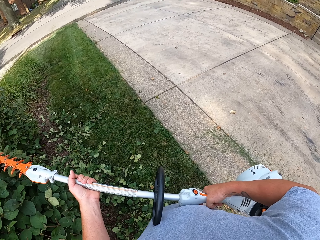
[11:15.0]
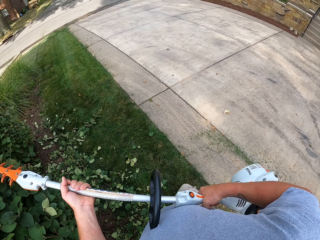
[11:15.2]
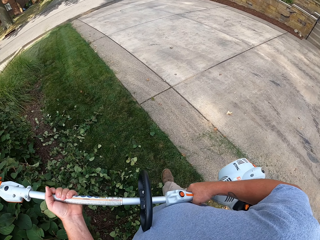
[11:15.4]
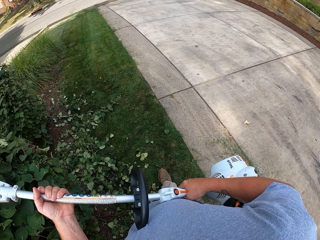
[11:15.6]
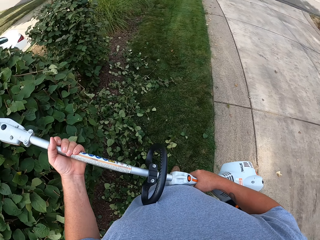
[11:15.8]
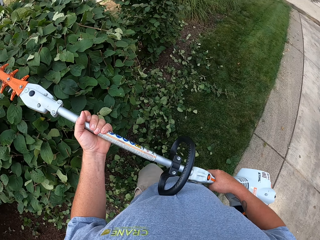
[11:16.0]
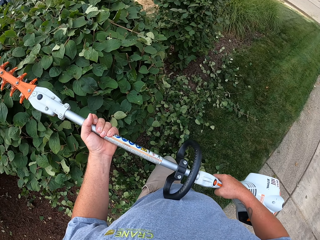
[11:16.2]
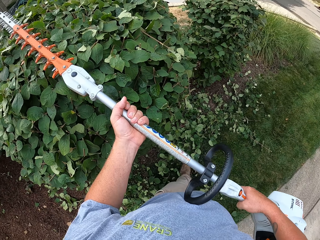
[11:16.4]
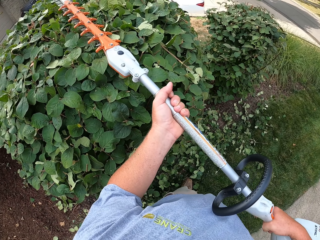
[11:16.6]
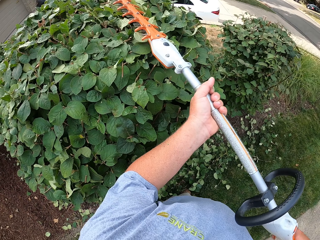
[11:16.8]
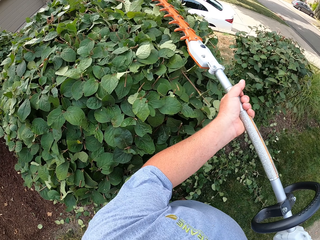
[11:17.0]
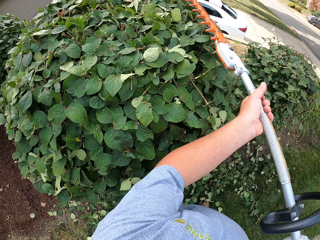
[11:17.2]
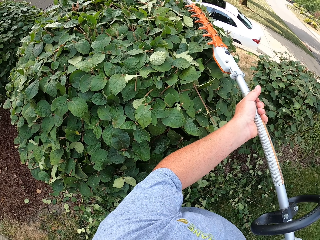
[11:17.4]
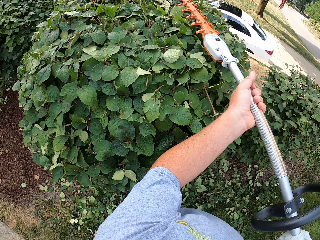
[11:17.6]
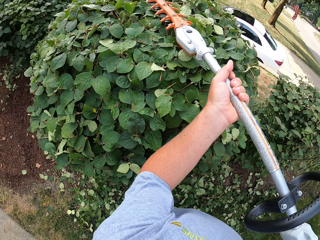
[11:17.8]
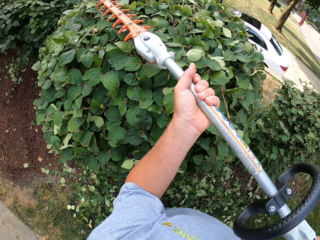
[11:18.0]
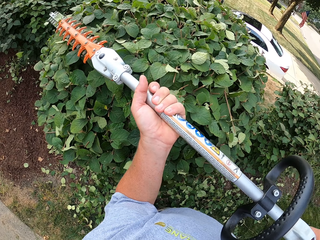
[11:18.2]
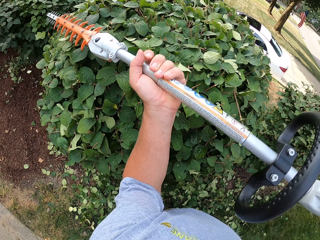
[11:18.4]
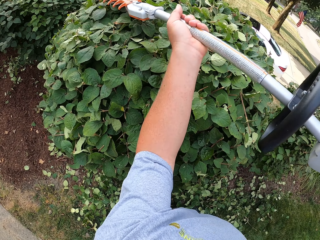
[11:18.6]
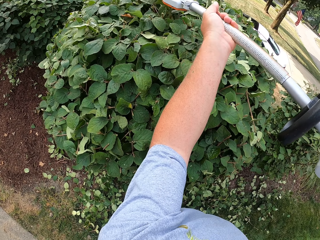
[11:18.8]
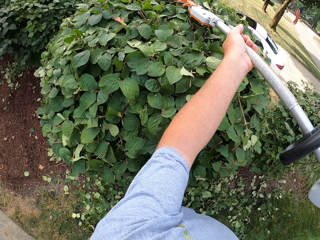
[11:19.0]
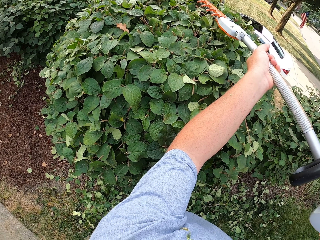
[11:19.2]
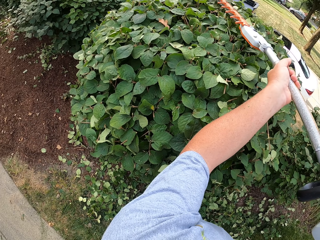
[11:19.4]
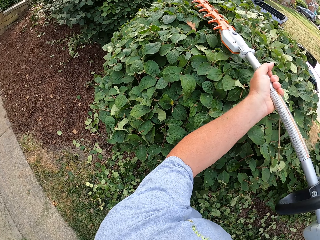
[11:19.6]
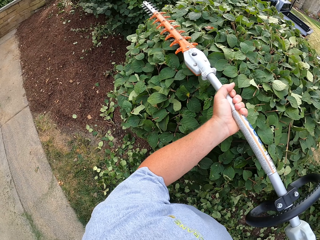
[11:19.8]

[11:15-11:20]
The camera wearer trims the plant.

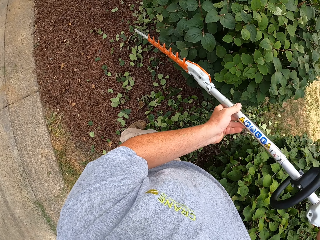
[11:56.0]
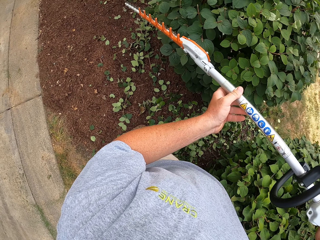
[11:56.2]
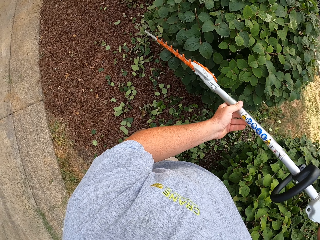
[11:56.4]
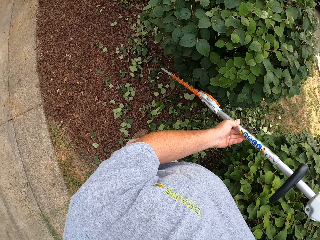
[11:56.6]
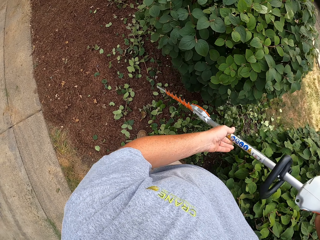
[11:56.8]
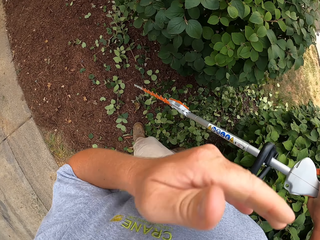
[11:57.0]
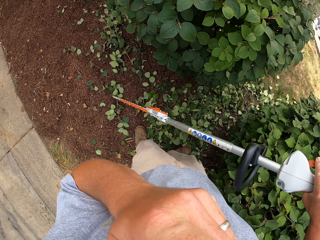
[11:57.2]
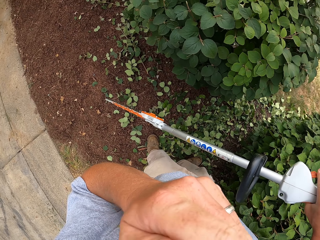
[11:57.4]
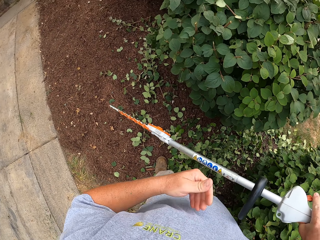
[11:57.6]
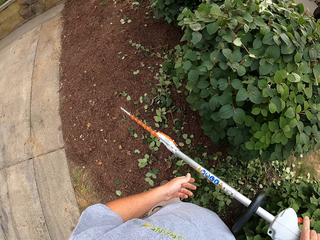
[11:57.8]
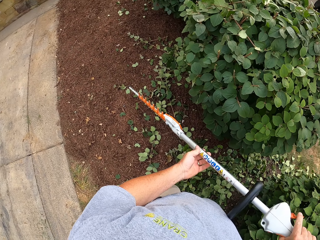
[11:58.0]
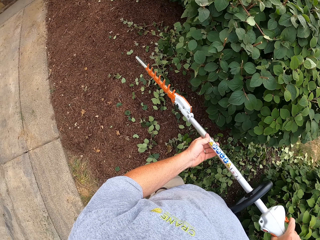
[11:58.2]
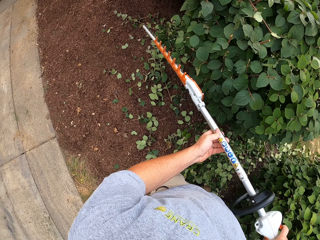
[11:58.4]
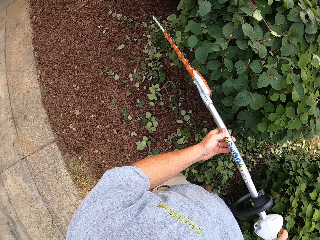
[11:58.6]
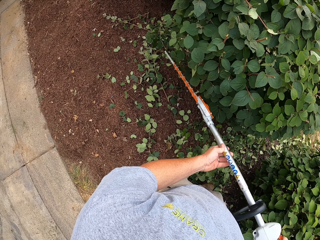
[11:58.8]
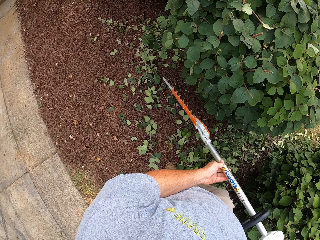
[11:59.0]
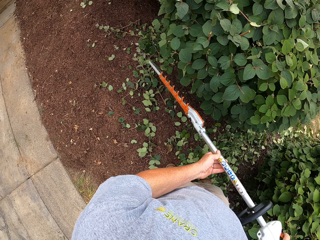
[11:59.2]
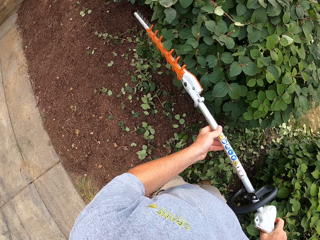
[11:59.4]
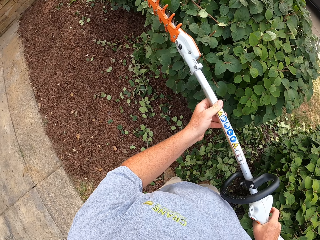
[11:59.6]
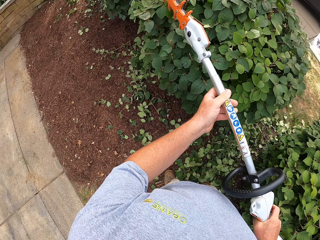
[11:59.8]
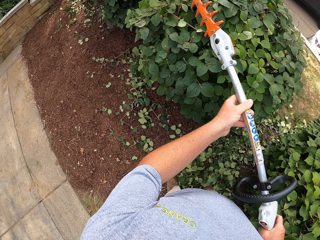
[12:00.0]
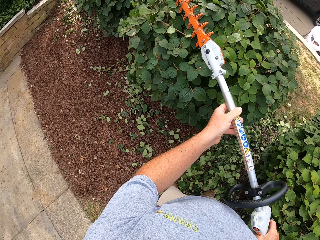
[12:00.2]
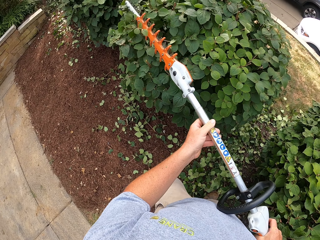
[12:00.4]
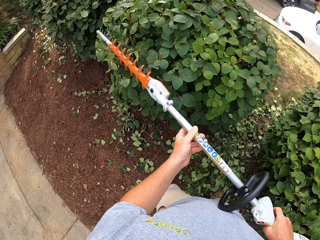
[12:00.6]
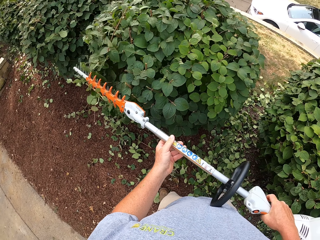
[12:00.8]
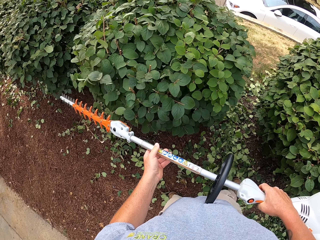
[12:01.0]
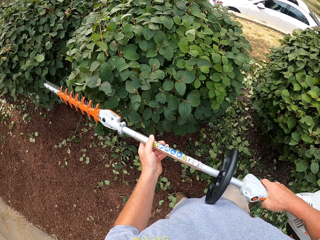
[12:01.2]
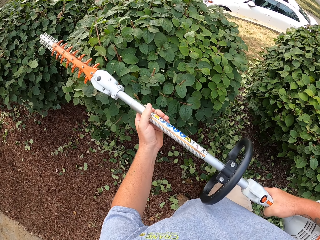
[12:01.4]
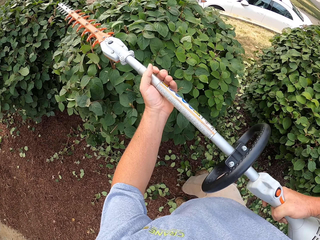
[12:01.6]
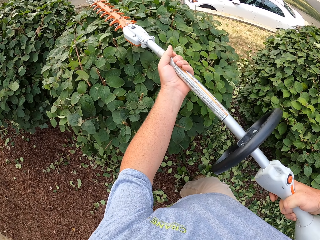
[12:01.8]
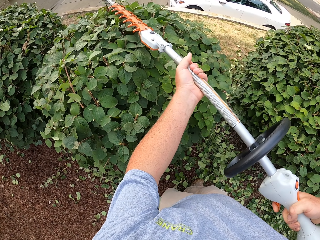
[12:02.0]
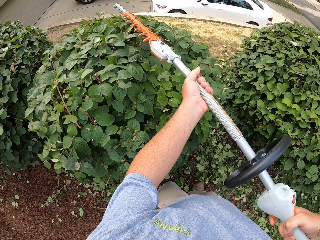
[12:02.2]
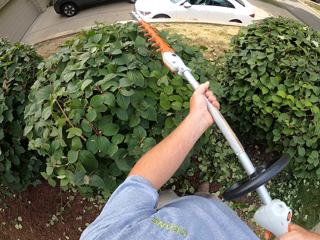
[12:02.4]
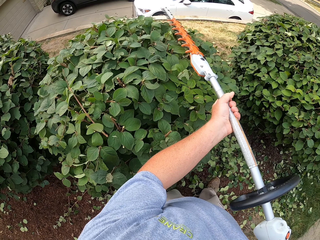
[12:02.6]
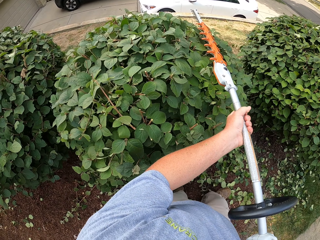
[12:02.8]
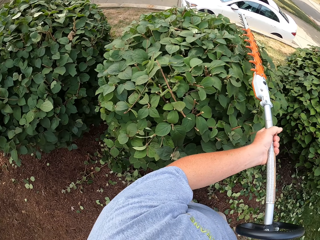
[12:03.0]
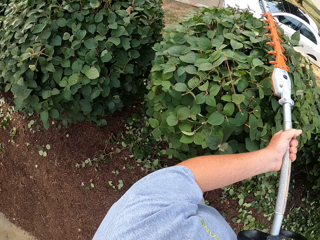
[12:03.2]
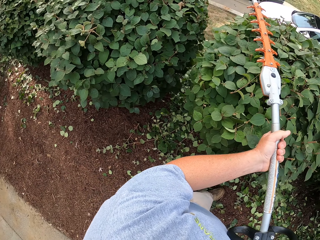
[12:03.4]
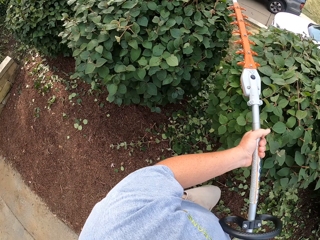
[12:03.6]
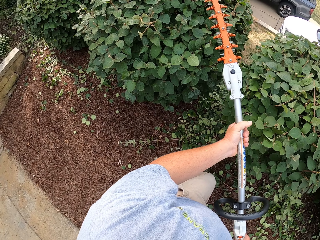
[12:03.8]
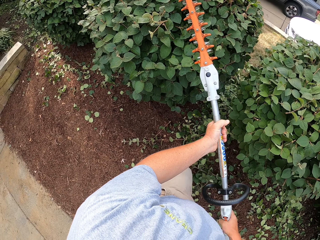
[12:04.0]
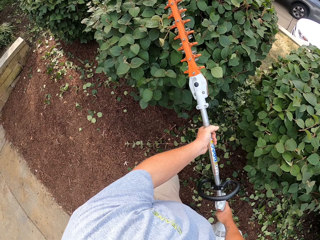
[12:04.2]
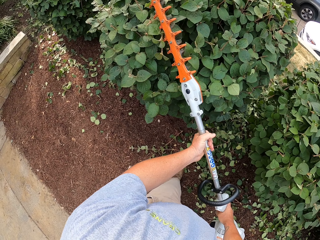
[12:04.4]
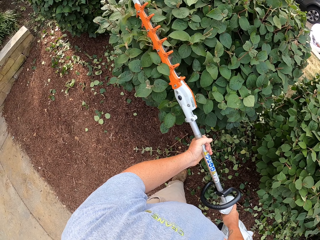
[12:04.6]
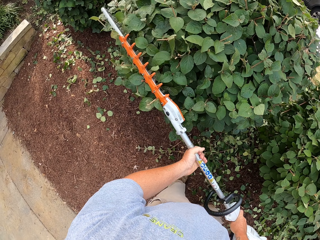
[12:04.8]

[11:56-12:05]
The camera wearer raises the left hand towards something. They withdraw the left hand from something. They hold the trimmer with both hands and cut the hedge with the hedge trimmer.

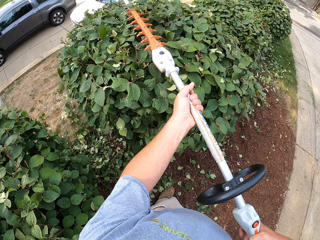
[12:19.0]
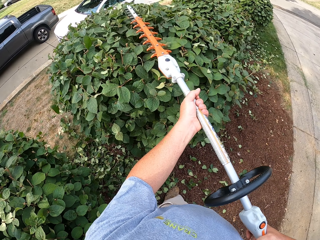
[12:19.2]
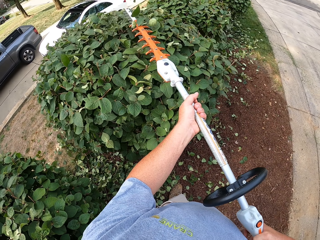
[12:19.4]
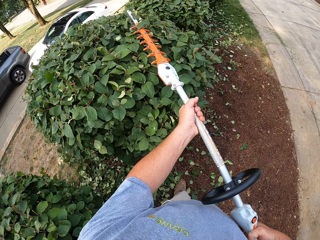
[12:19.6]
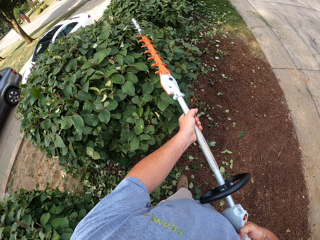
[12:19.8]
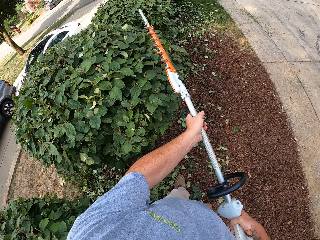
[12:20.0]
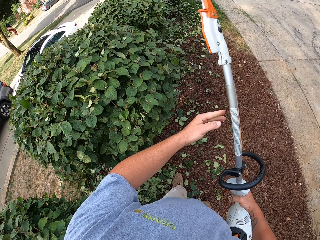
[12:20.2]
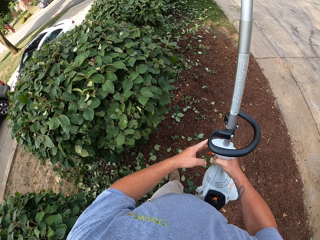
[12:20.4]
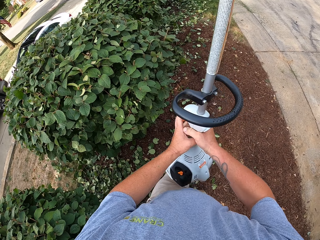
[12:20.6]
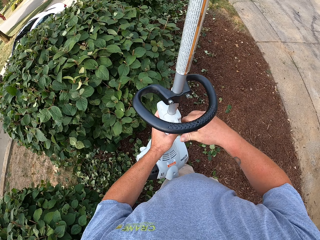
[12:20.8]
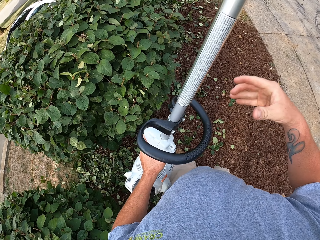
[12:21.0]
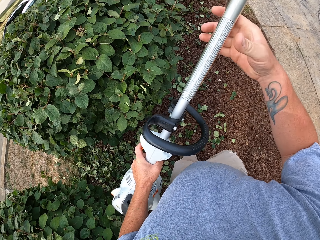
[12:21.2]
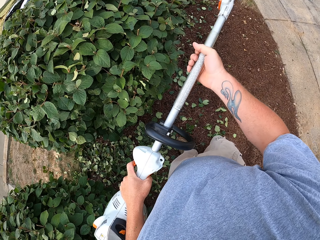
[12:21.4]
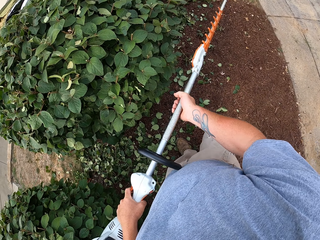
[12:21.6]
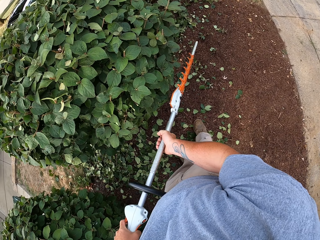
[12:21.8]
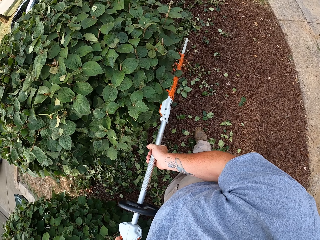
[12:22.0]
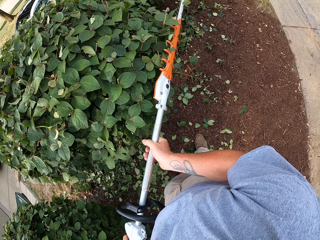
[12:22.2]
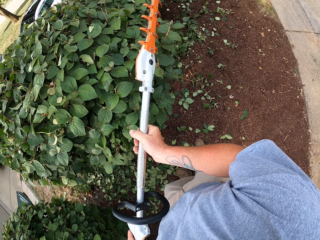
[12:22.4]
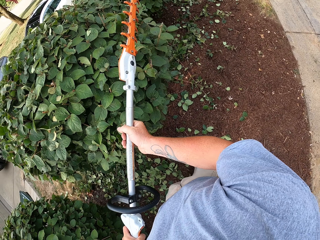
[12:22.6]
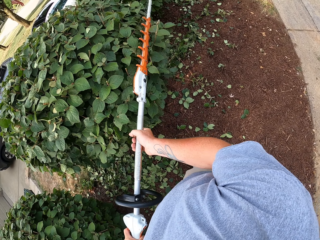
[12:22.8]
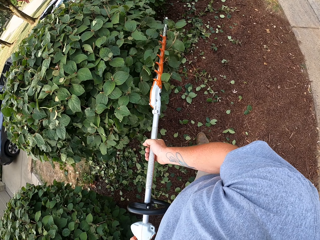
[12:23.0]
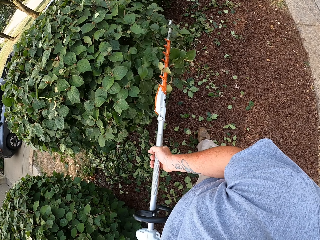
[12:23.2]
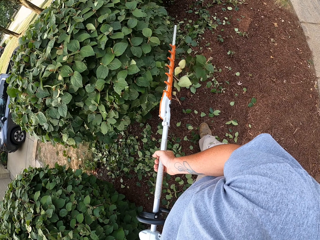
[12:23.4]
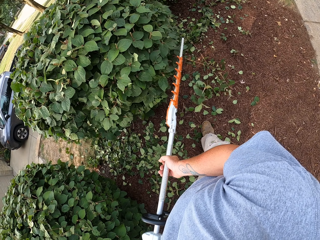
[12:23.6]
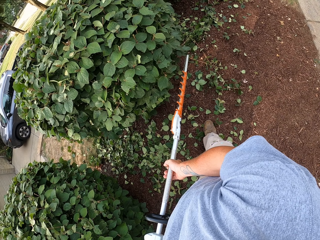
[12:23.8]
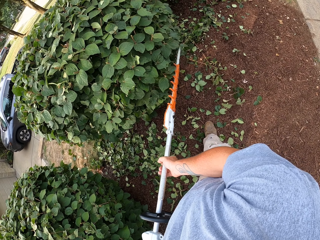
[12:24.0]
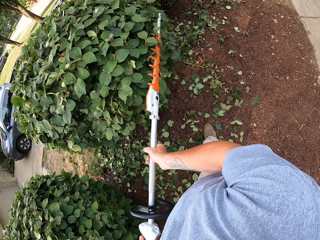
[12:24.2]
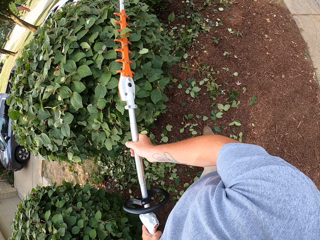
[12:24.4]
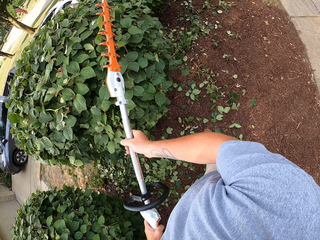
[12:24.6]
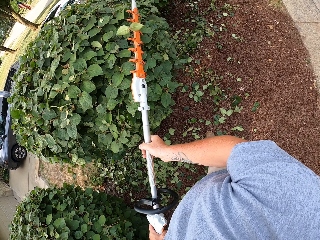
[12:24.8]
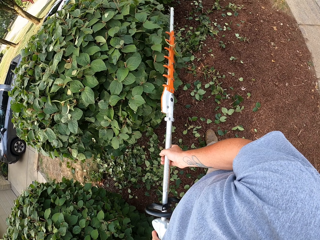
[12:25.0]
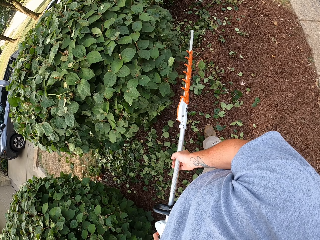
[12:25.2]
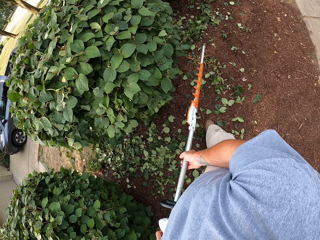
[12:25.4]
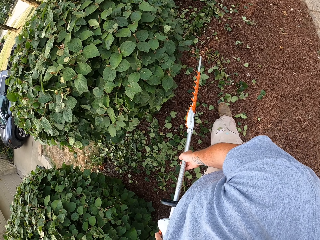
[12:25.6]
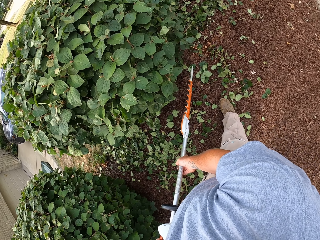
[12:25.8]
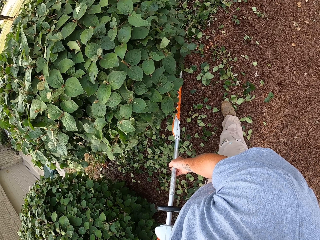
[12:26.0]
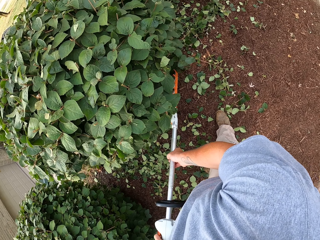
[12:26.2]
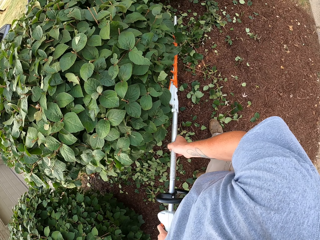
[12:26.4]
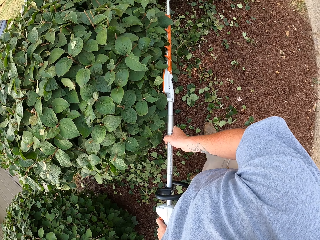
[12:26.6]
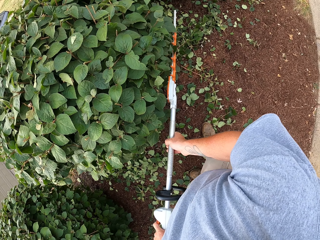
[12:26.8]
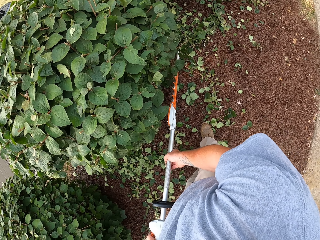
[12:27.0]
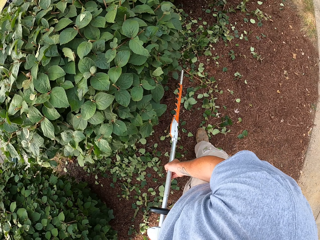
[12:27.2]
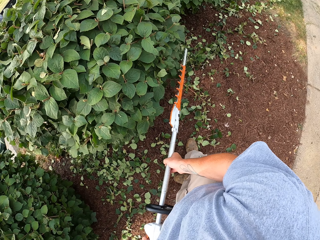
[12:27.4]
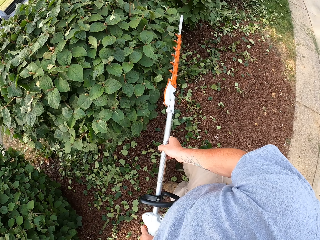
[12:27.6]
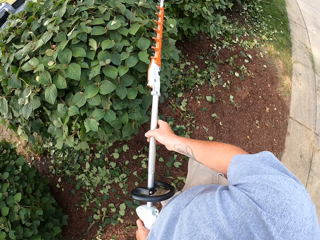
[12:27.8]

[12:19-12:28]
The camera wearer lifts the trimming machine. They exchange the hedge trimmer to the left hand, hold the hedge trimmer with both hands and cut the hedge with the hedge trimmer.
